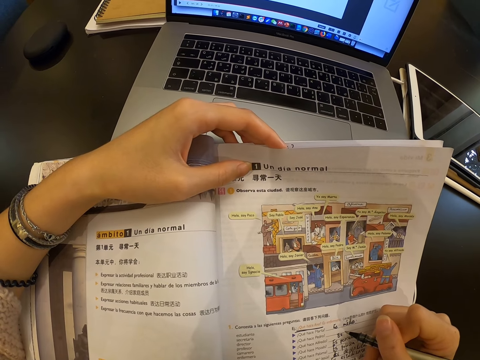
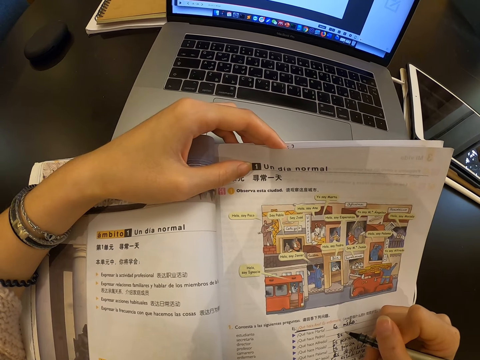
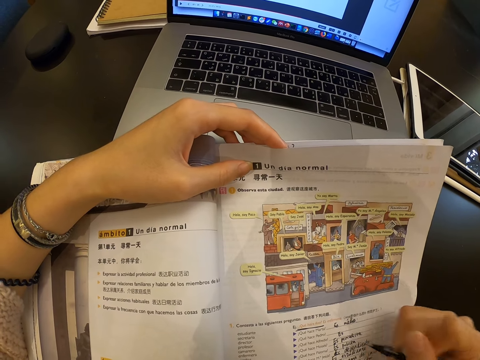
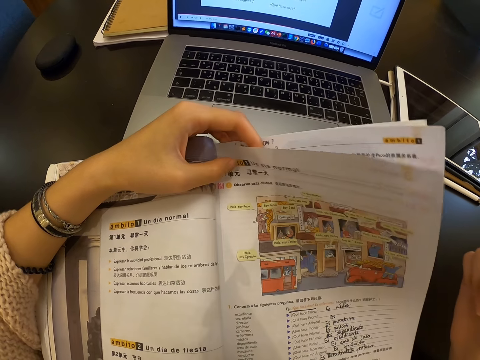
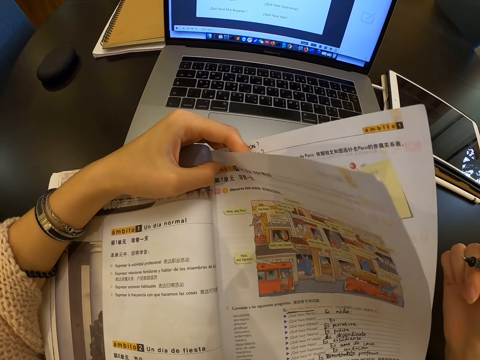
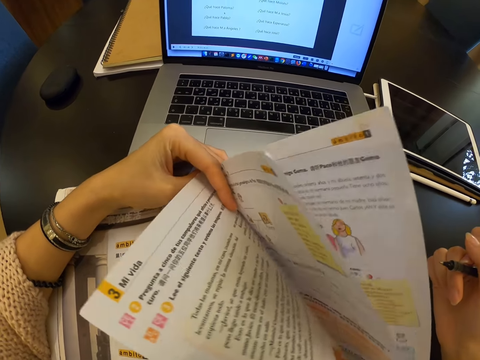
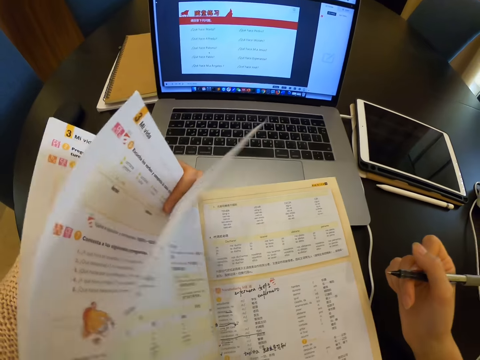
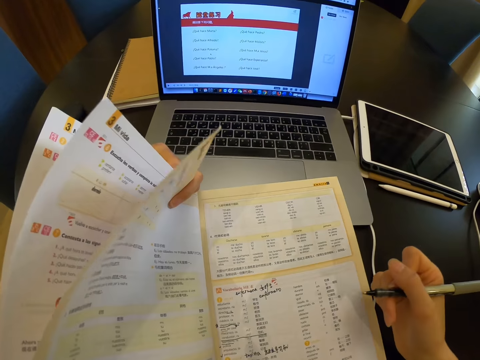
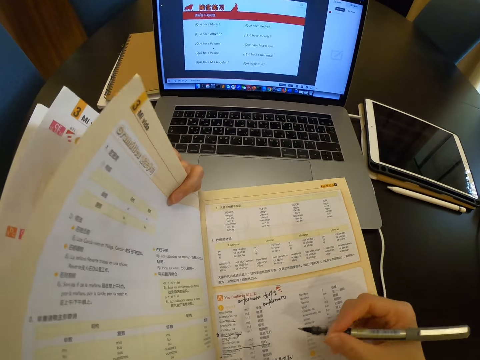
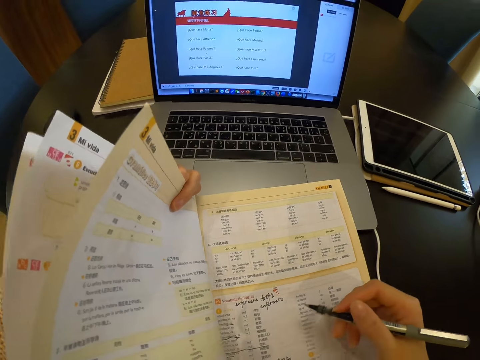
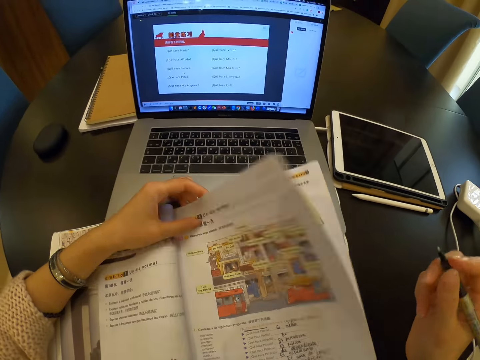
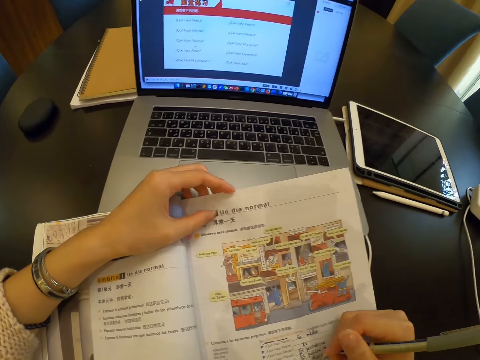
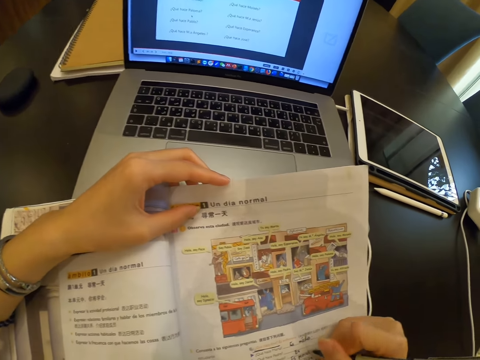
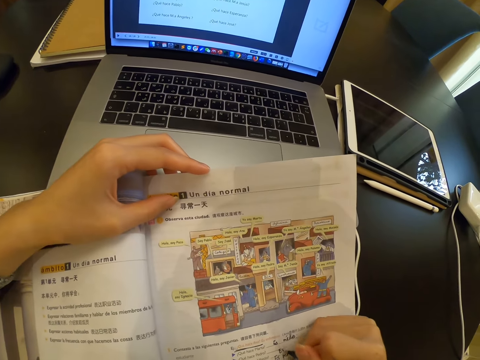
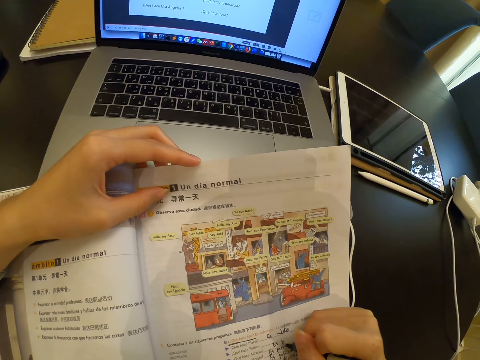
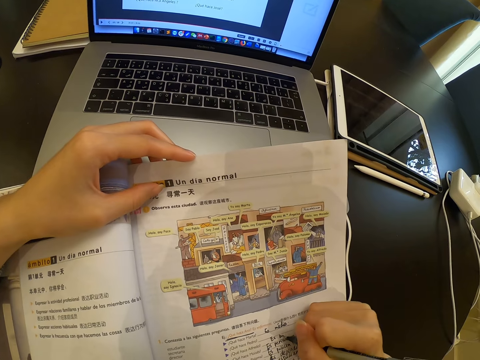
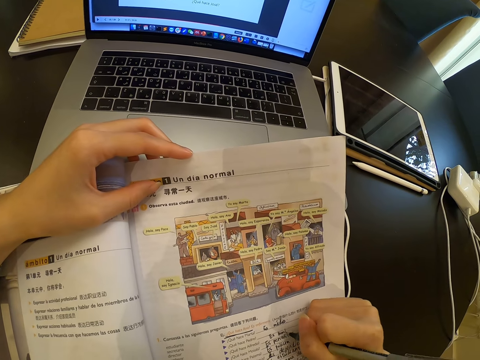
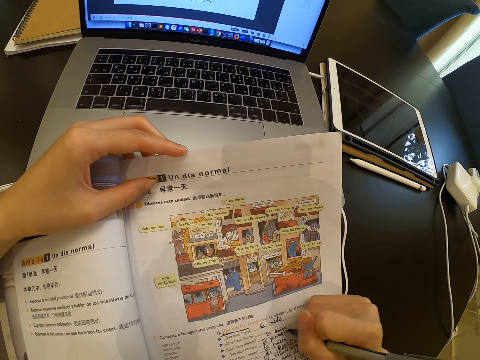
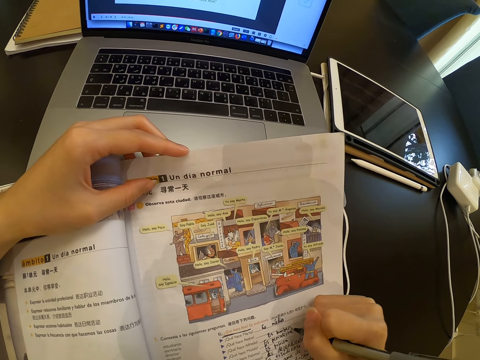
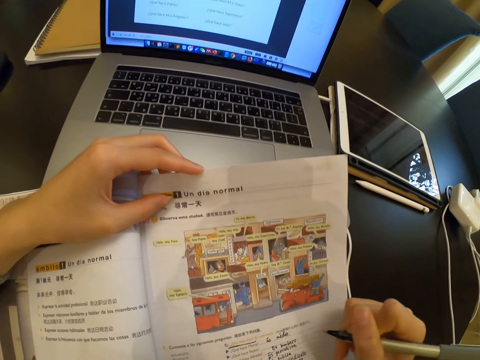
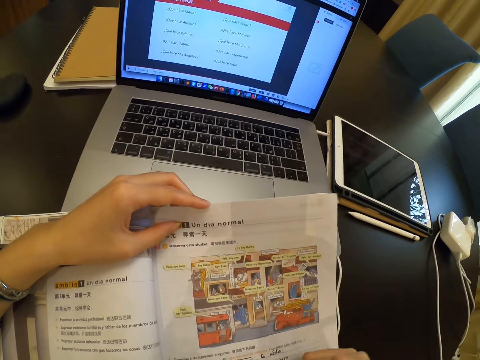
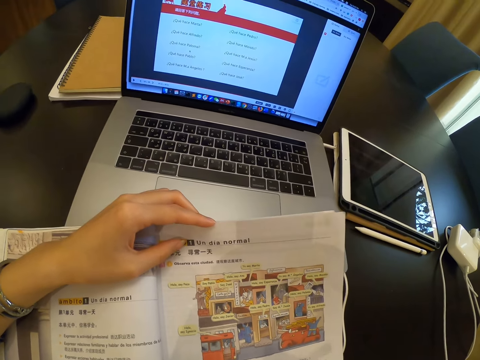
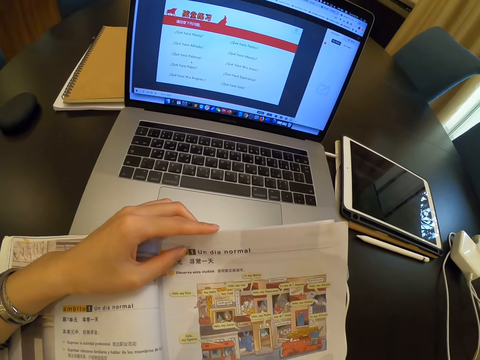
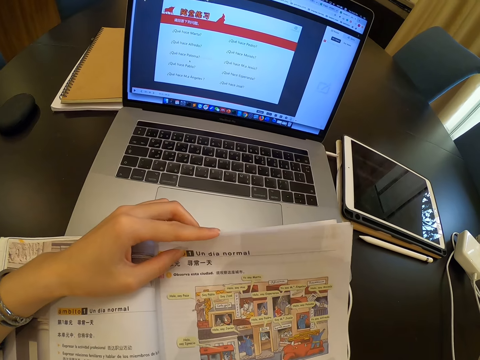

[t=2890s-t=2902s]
The camera wearer looks at the book. They flip pages of the book. They open the pages. They flip the pages. They write in the book.

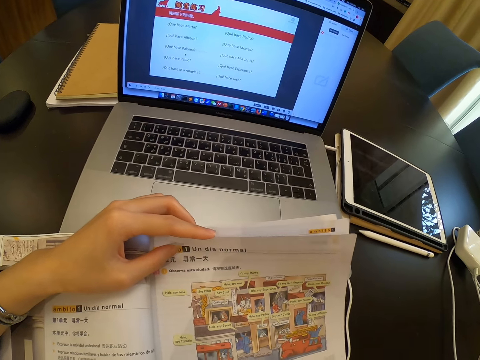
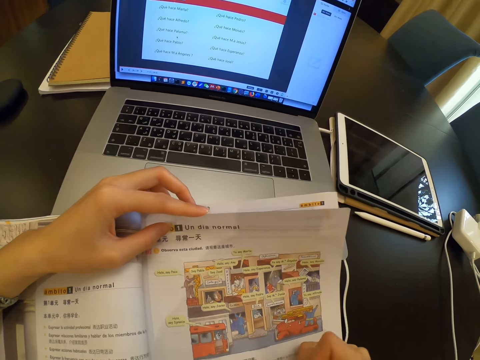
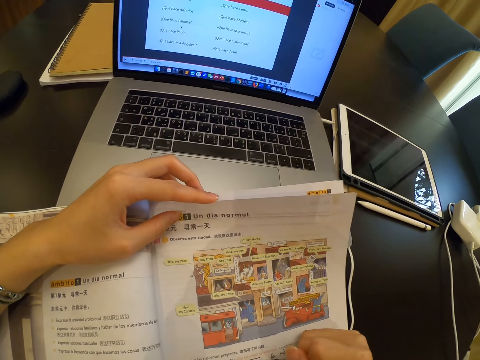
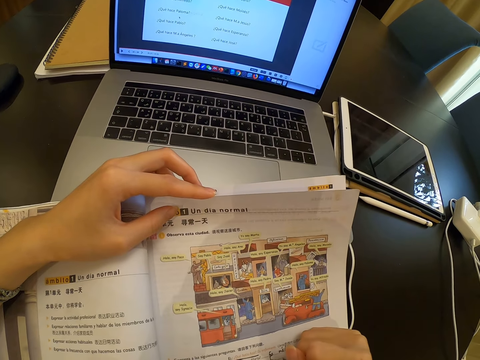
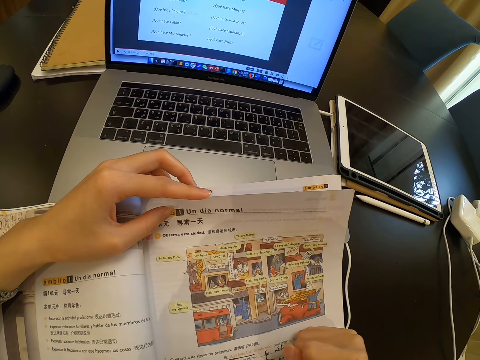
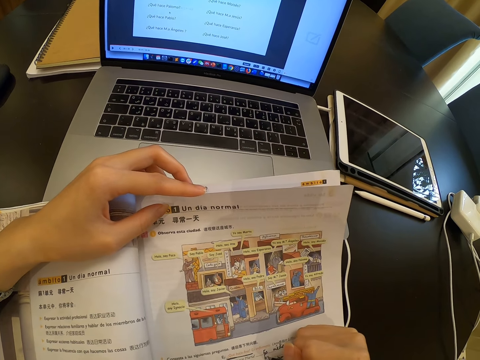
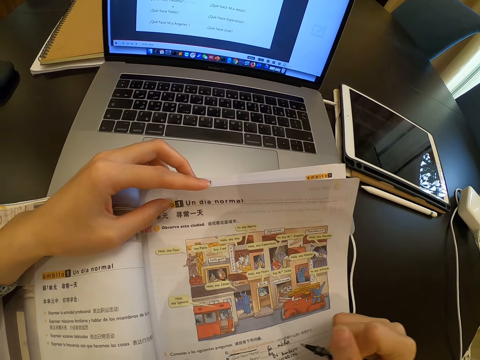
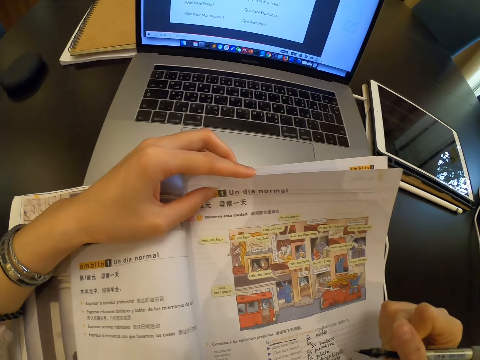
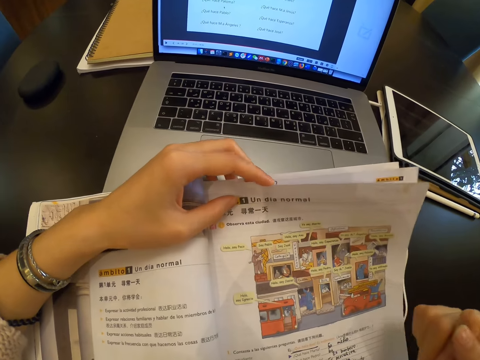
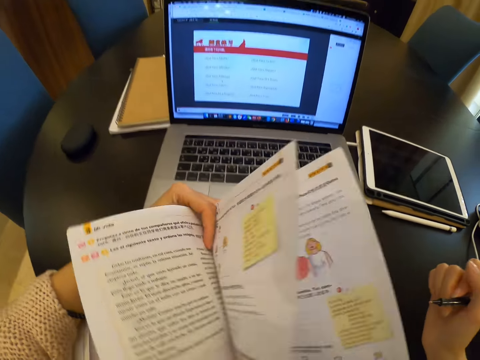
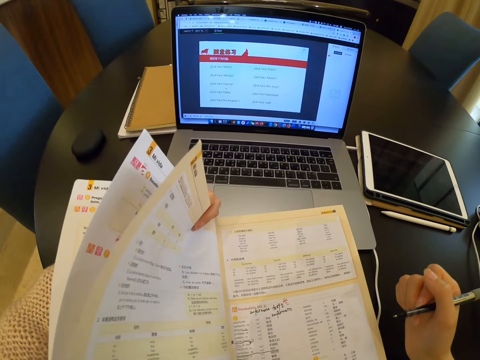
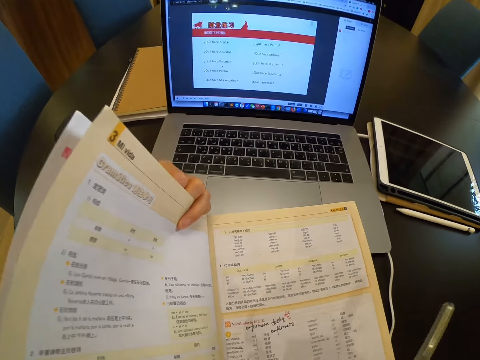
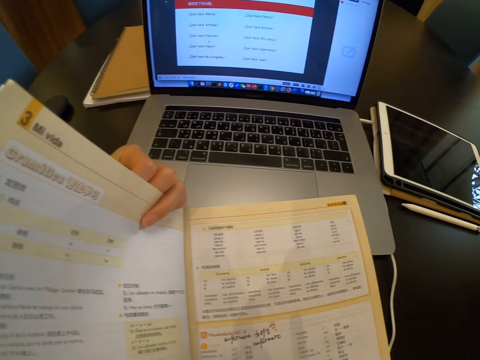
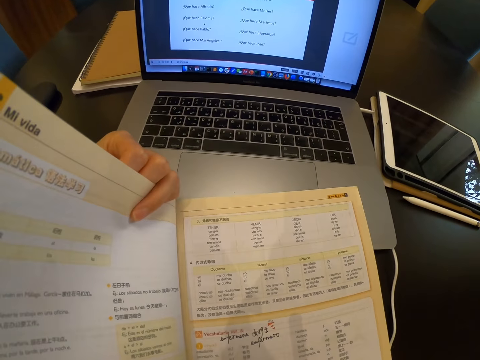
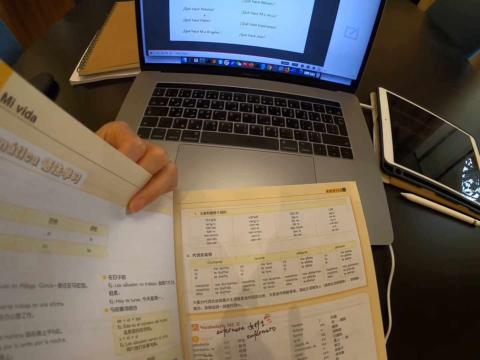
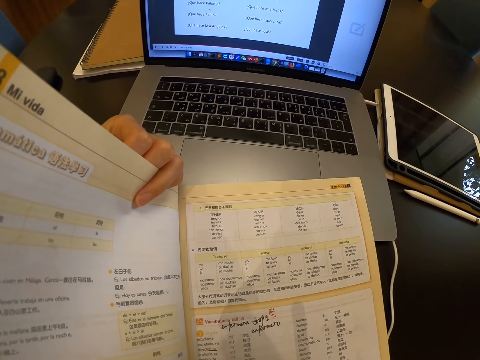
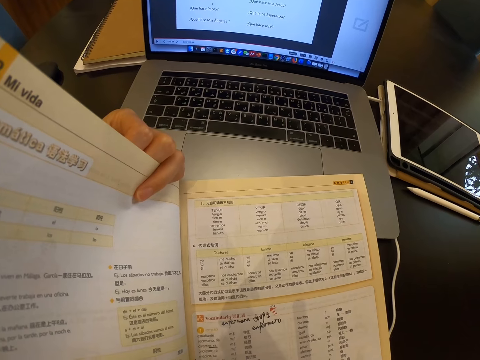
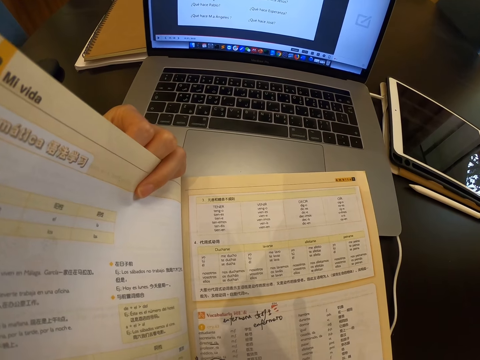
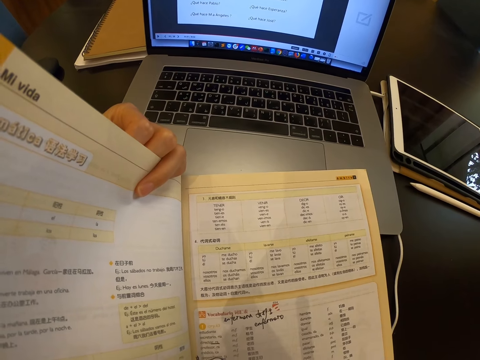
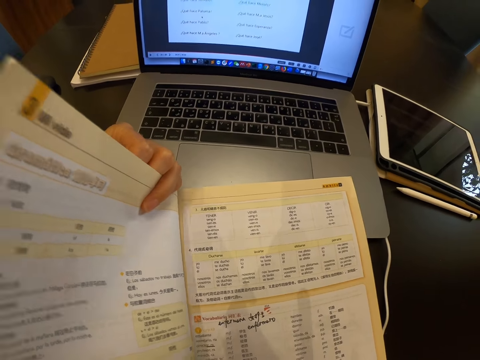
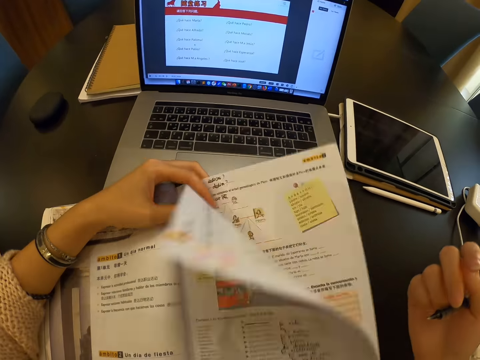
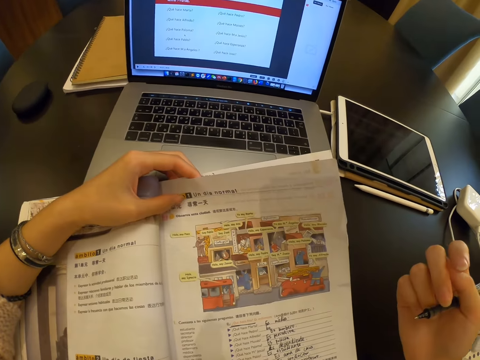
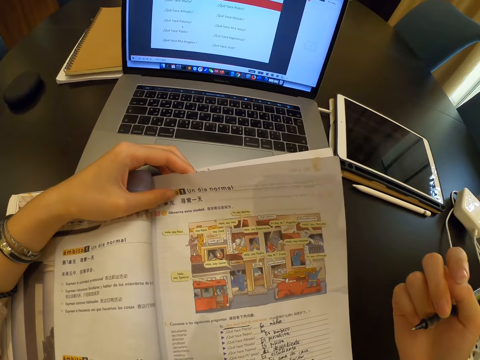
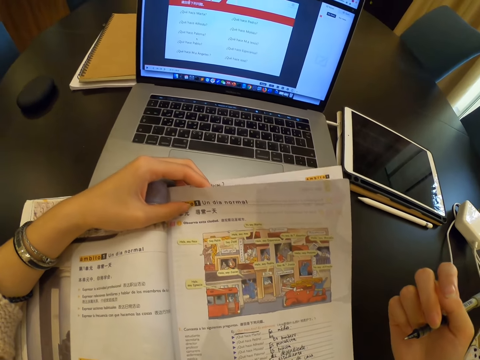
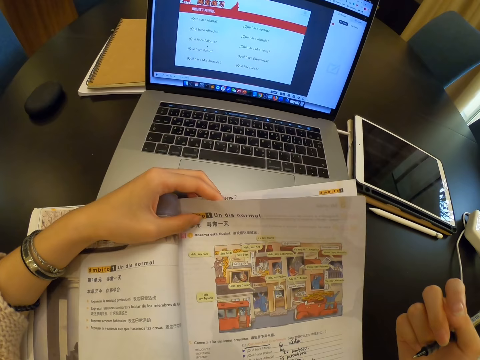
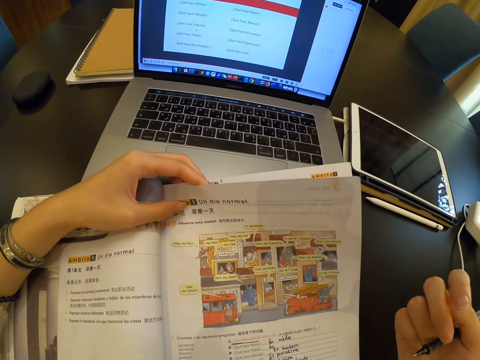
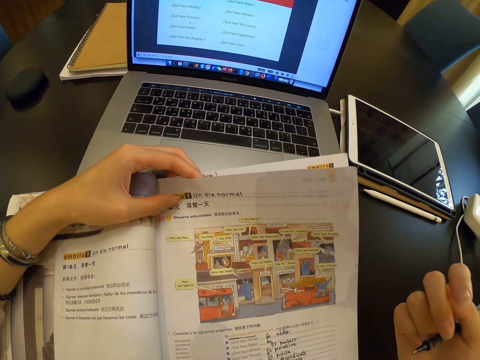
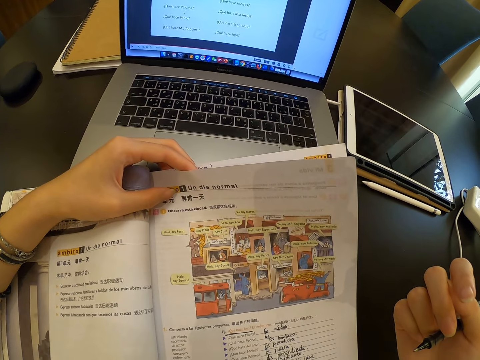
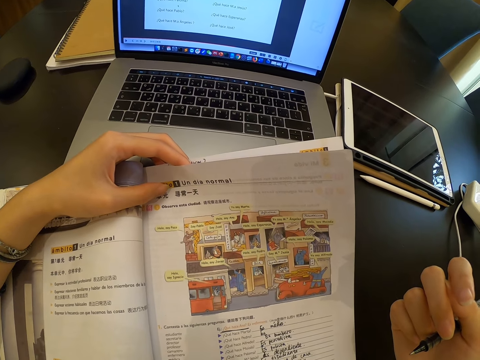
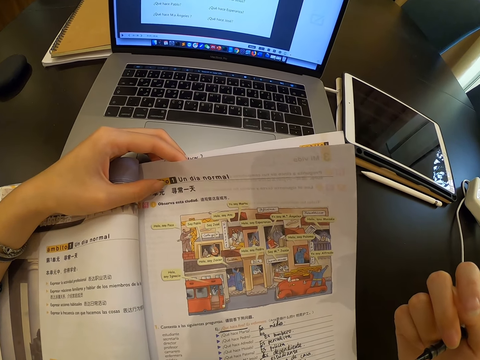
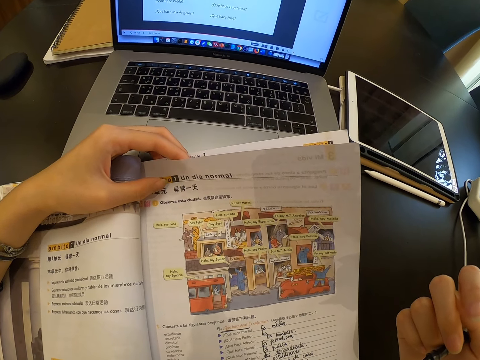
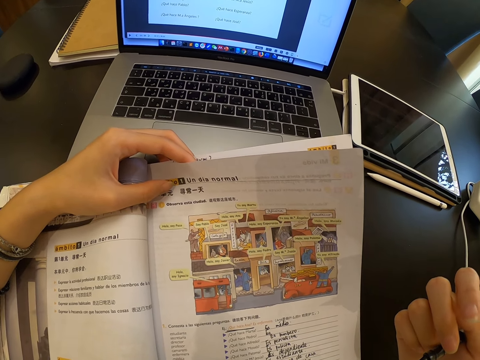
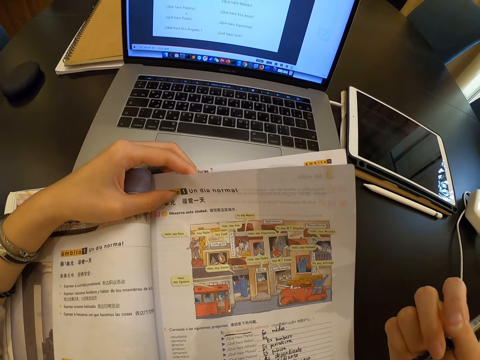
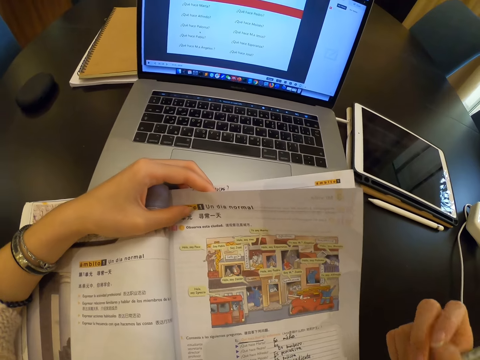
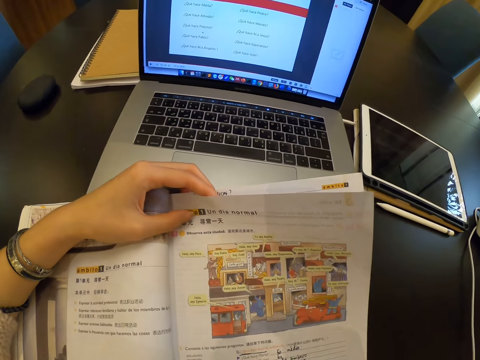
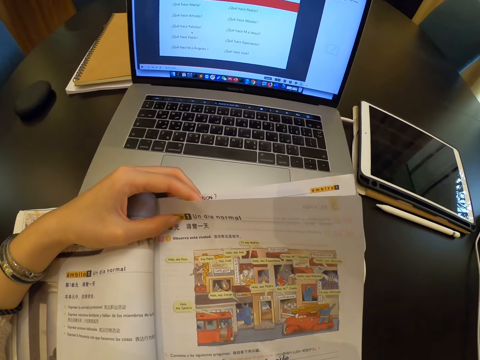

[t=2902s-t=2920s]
The camera wearer looks at the book. They write on the book. They flip pages of the book. They open the pages. They look at the book. They read the book. They flip the pages. They read the book.
